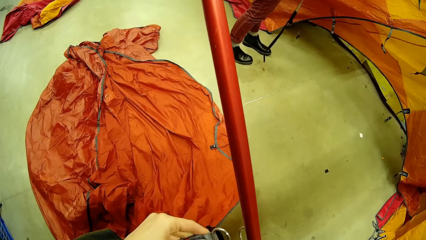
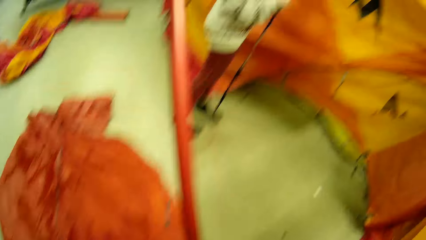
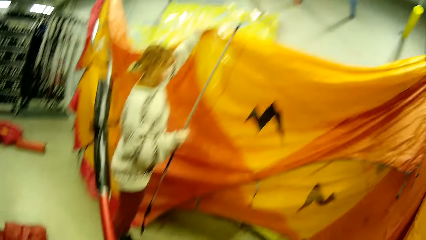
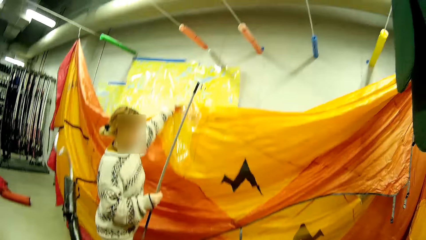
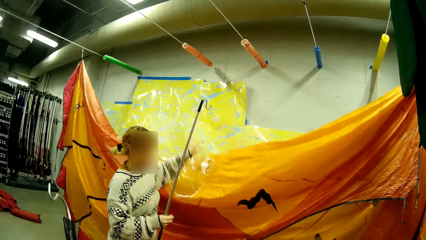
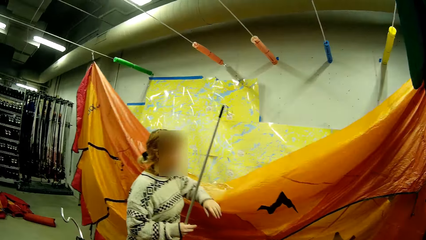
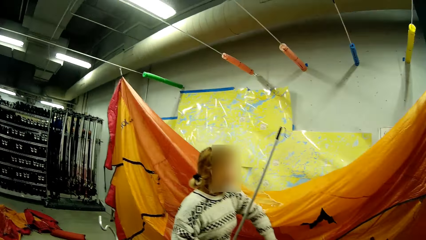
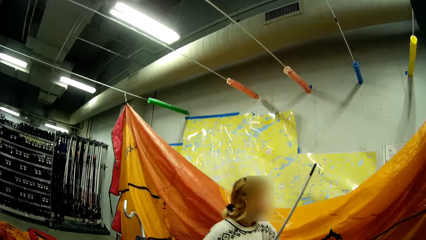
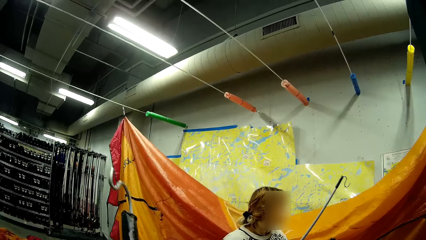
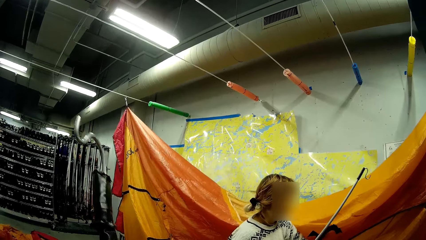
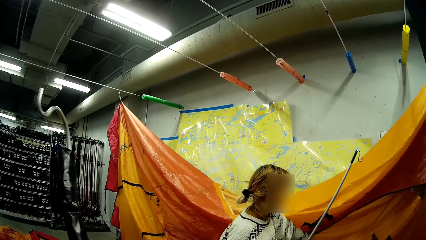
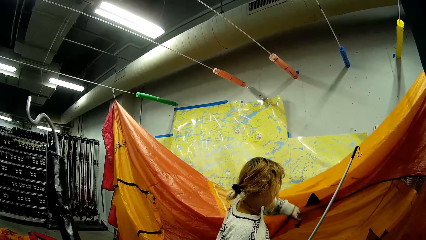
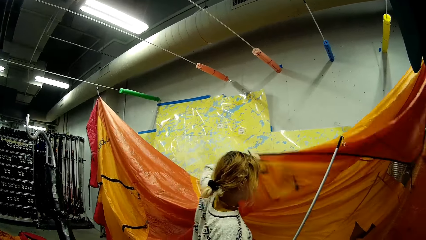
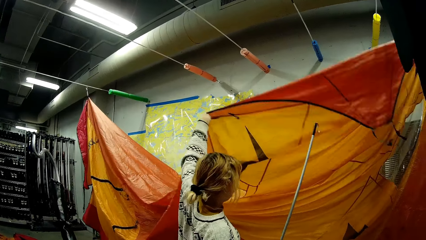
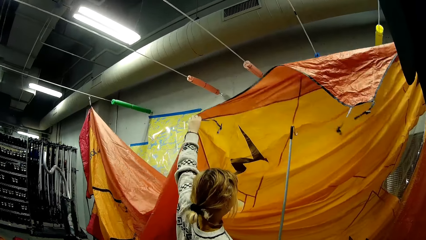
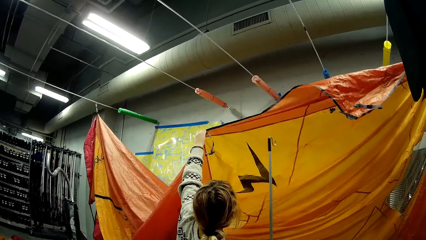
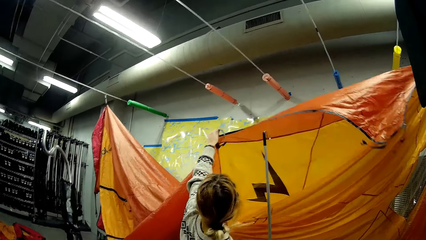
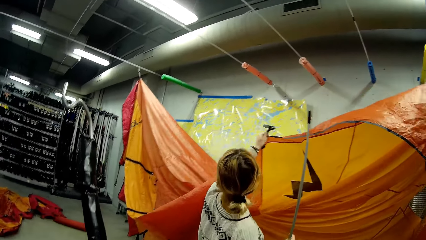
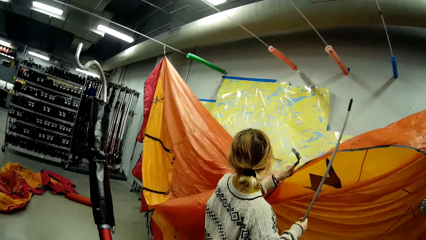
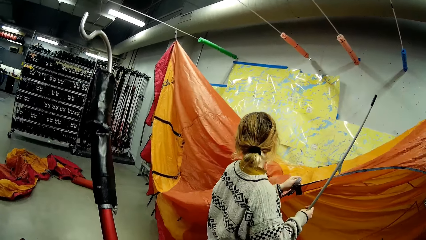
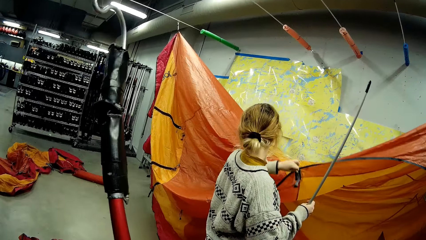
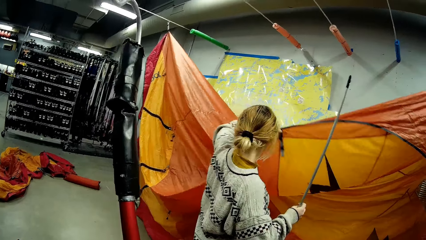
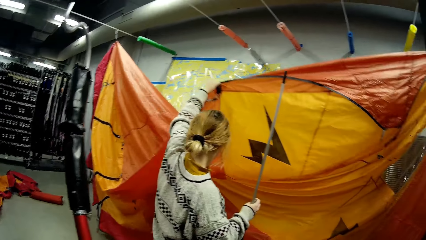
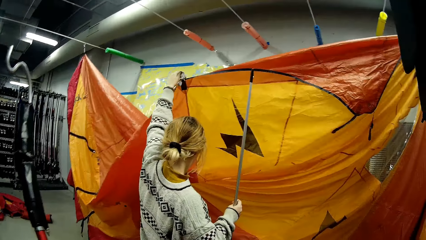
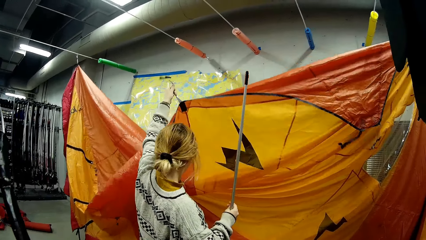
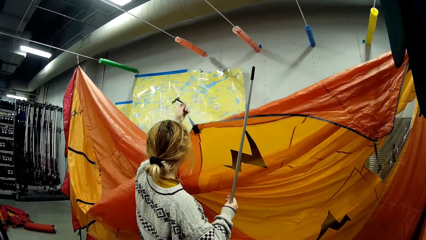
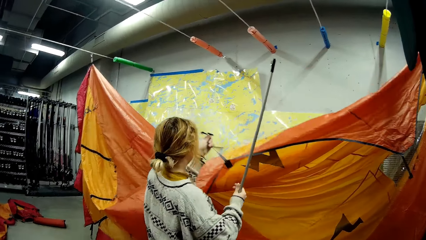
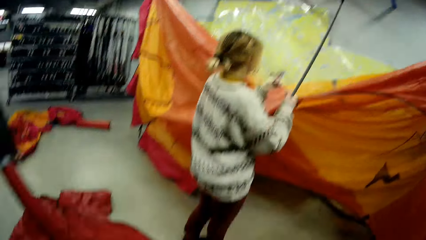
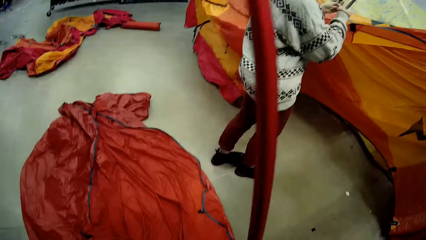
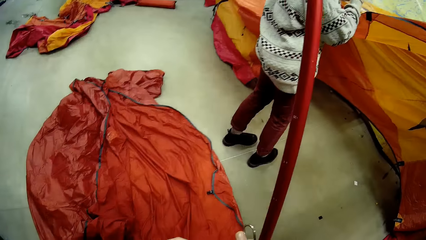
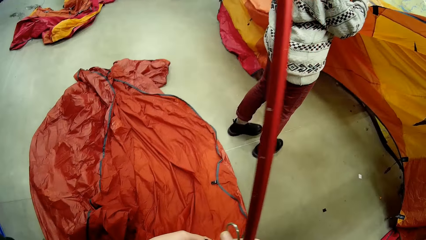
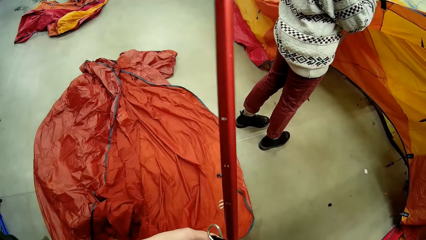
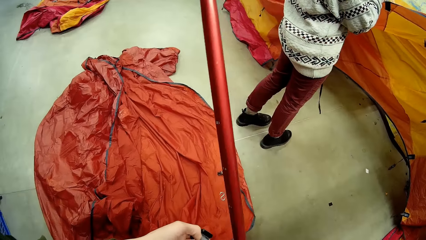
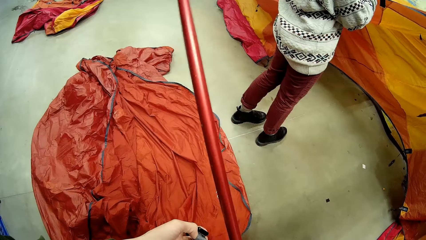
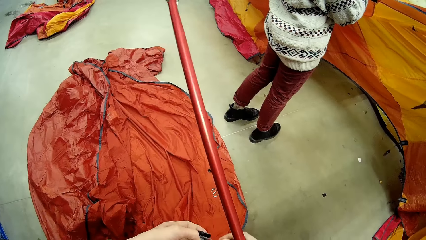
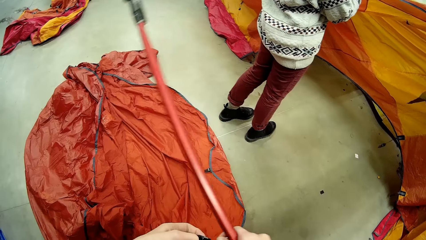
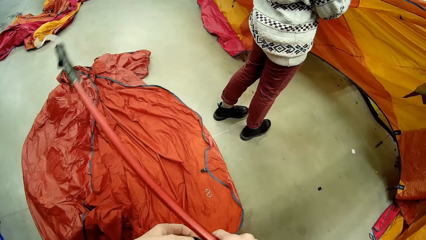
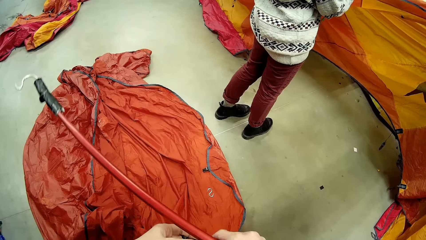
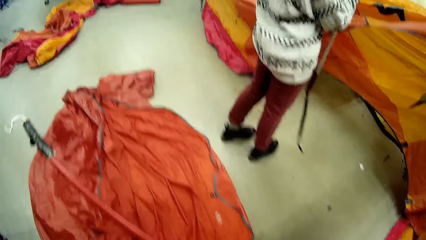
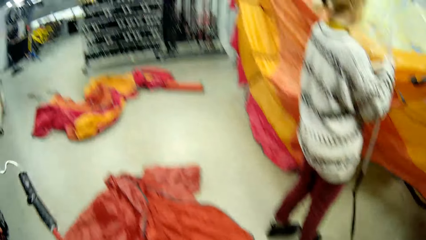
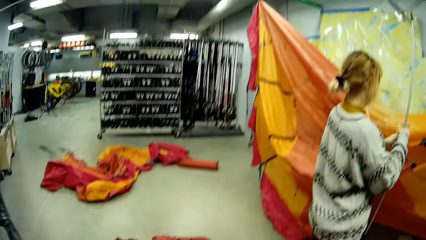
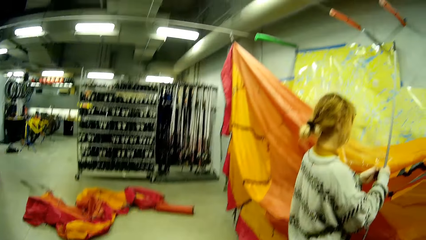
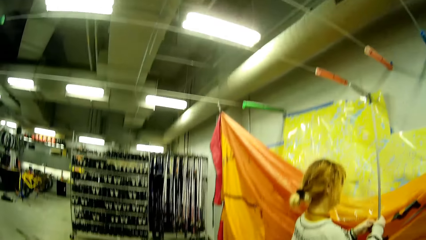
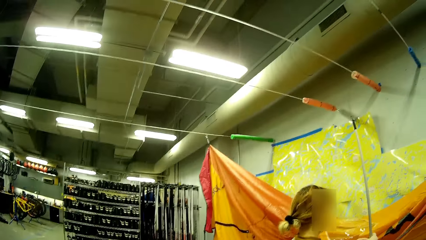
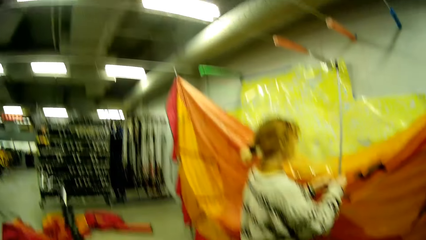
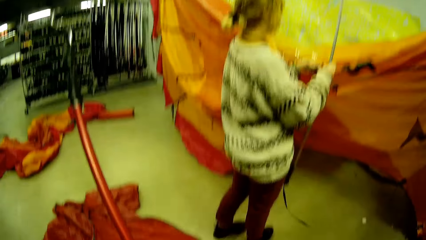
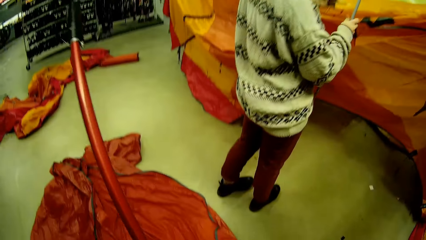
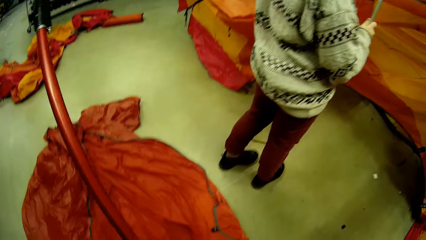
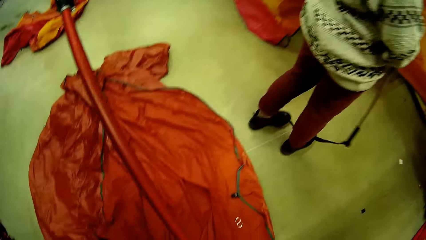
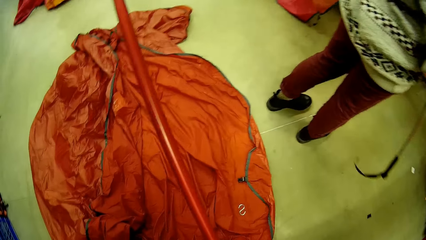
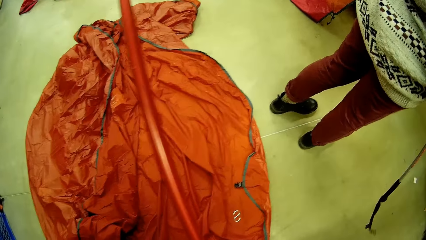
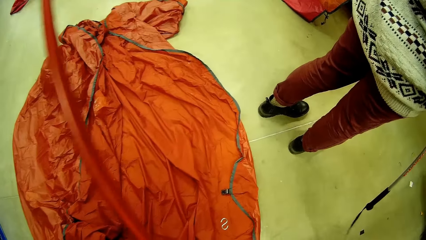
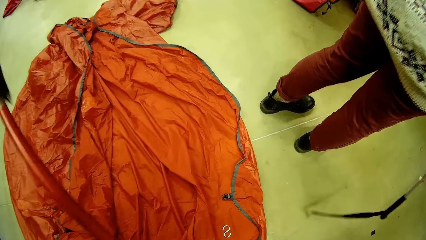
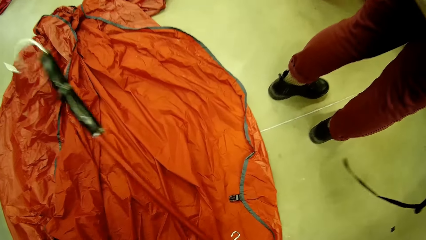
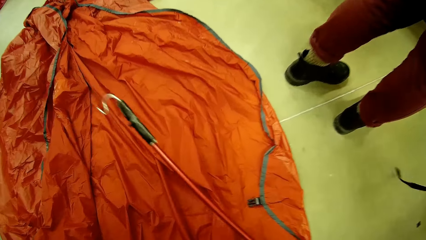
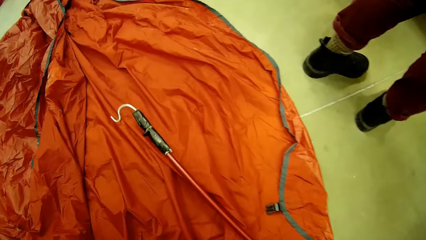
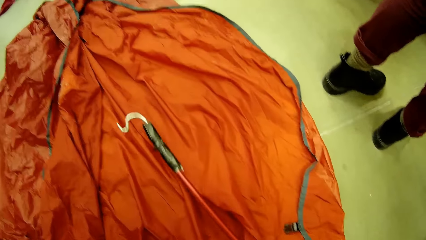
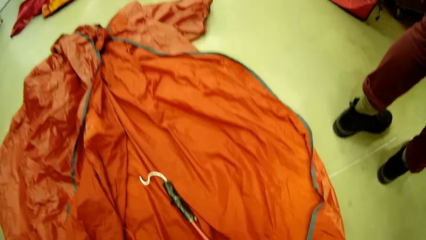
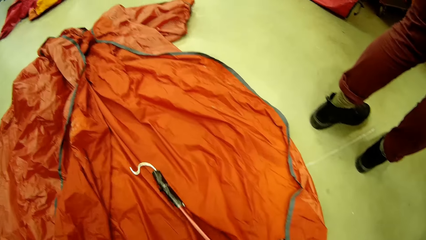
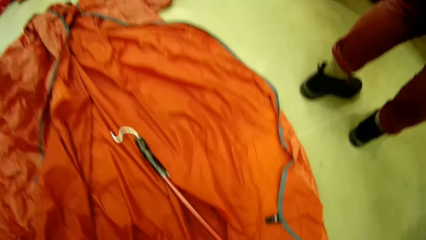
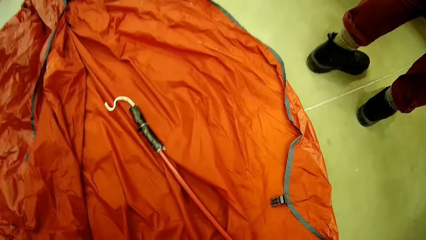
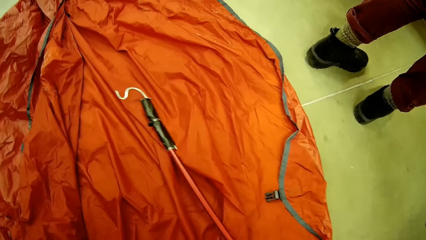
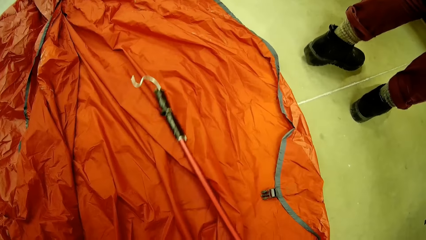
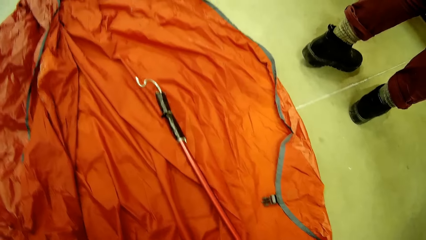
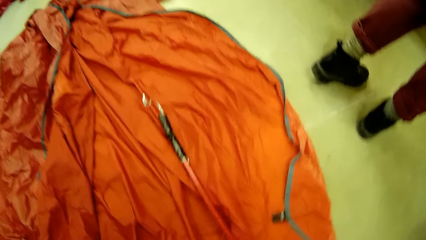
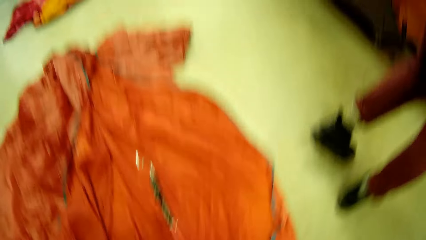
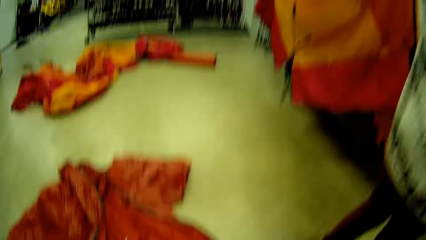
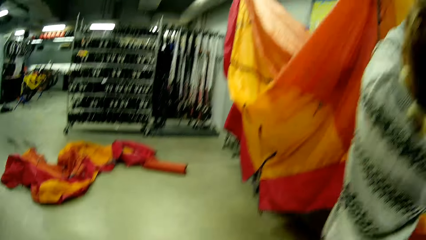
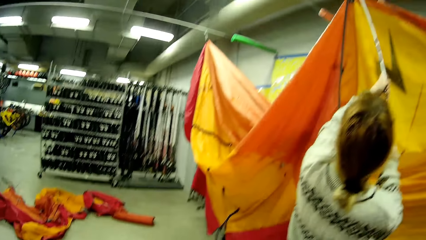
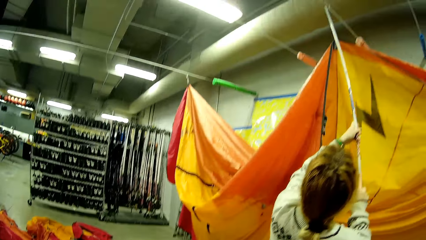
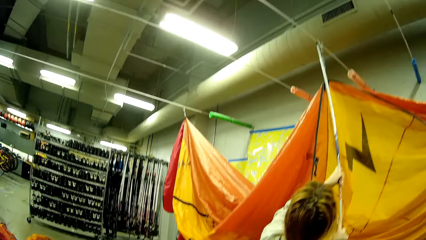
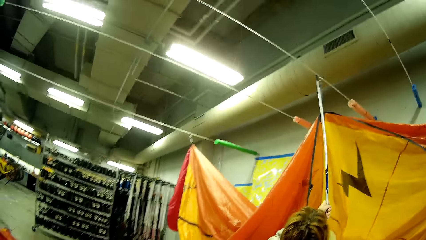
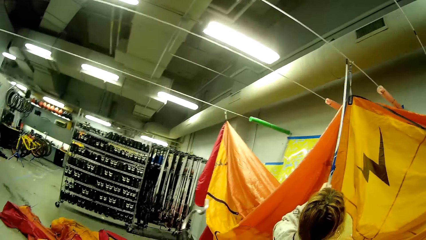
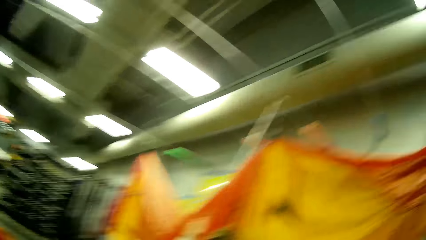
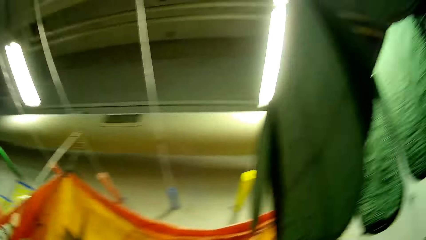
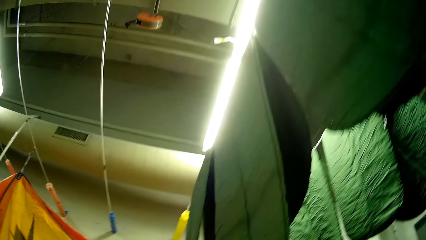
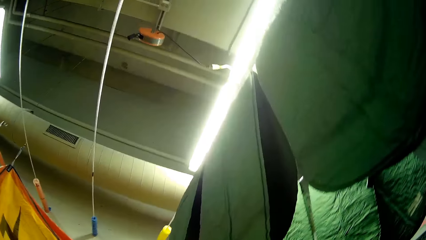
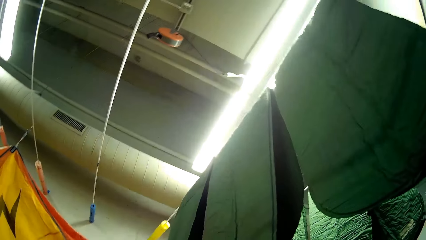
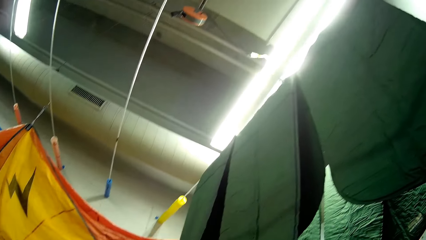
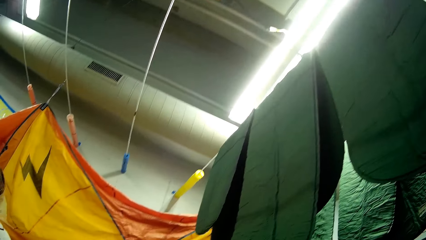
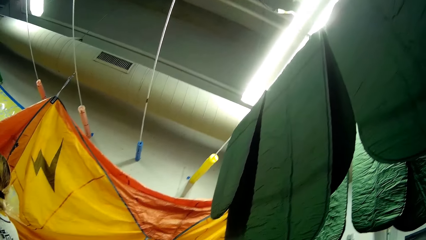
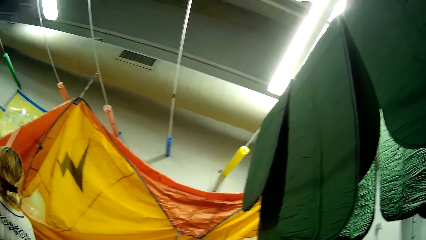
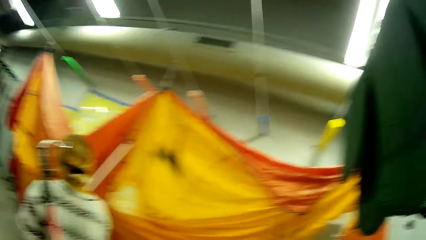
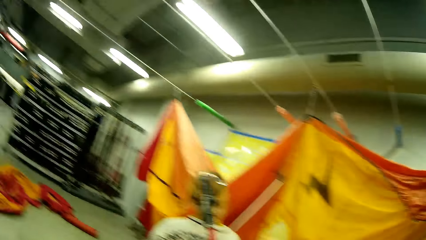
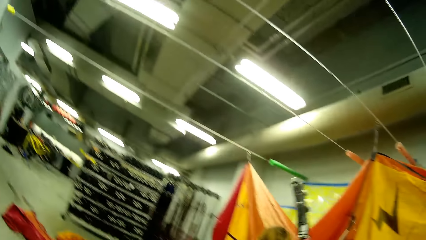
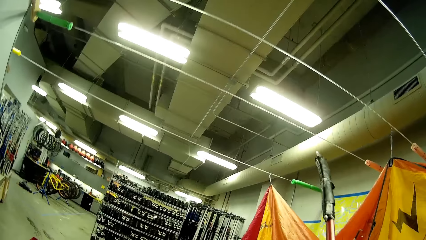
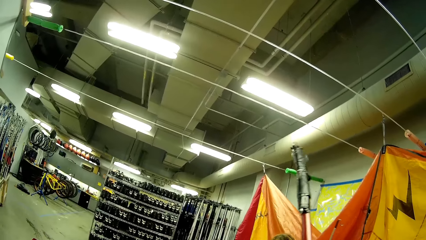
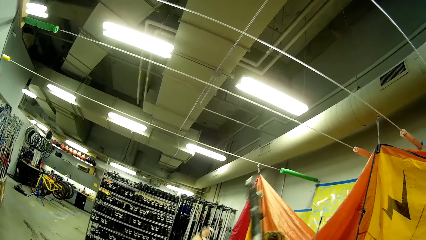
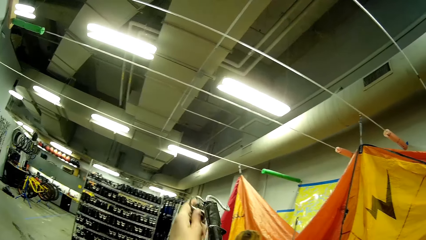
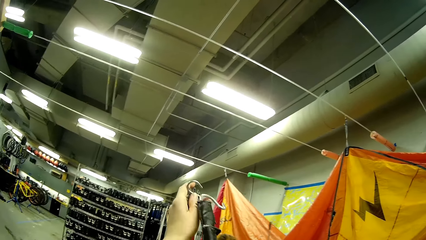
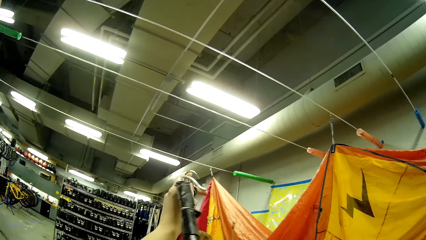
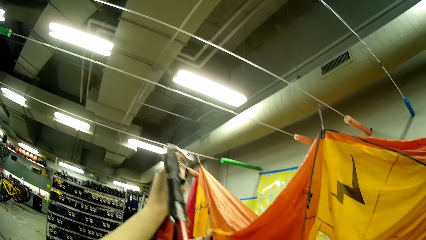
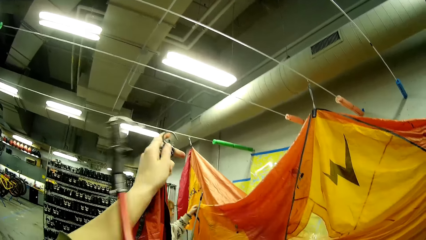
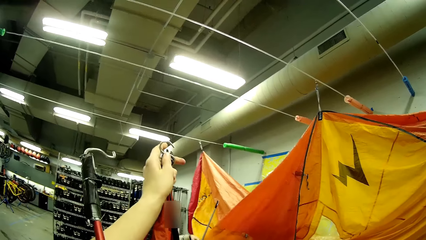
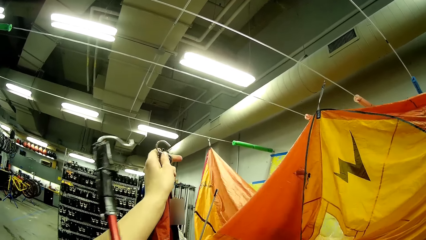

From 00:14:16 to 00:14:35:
A person hangs a tent. The person straightens fabric in the room. The person straightens the fabric with hooked metal.
